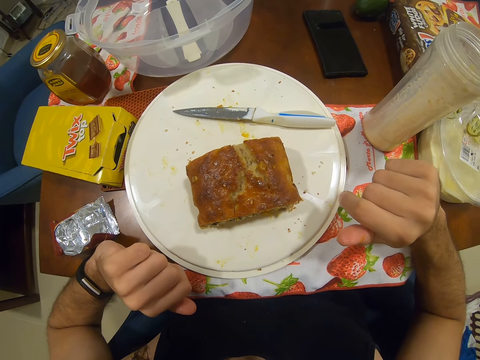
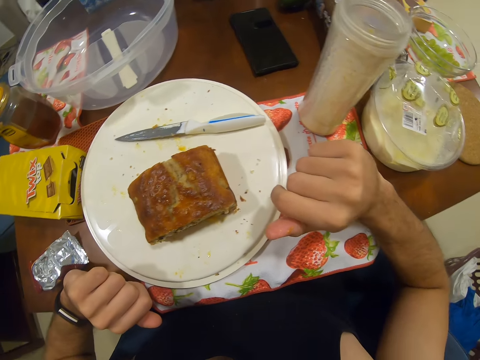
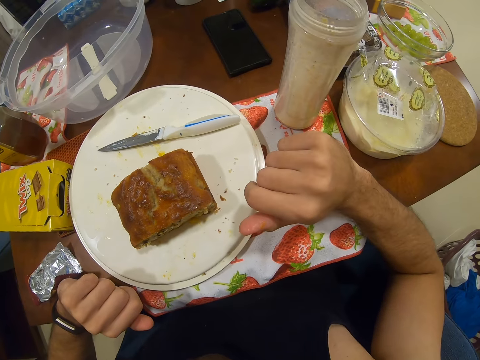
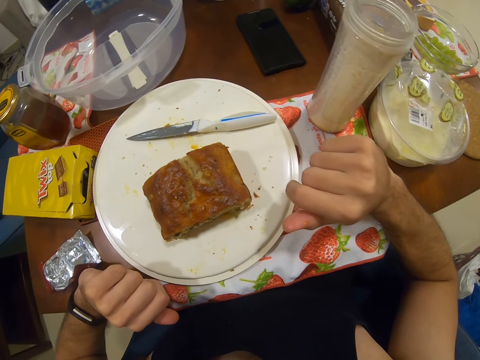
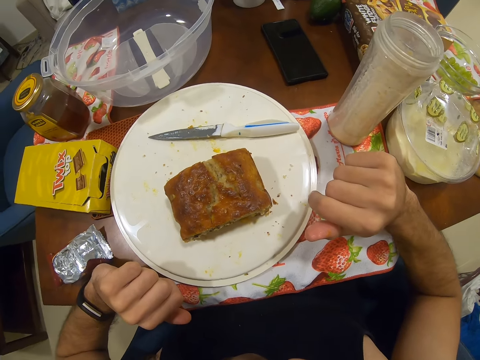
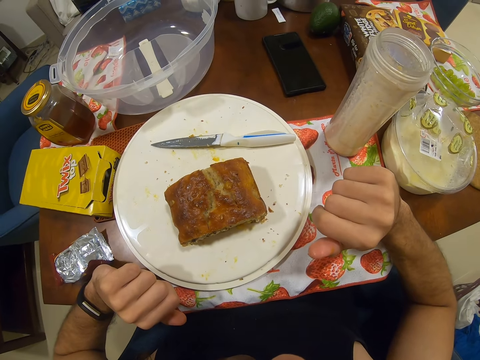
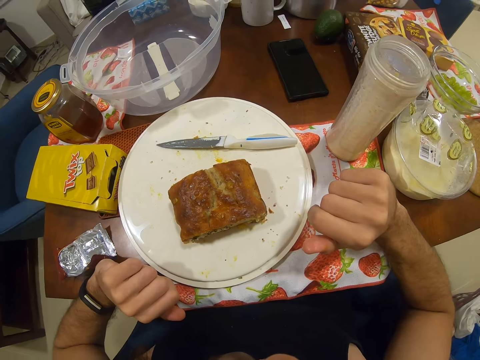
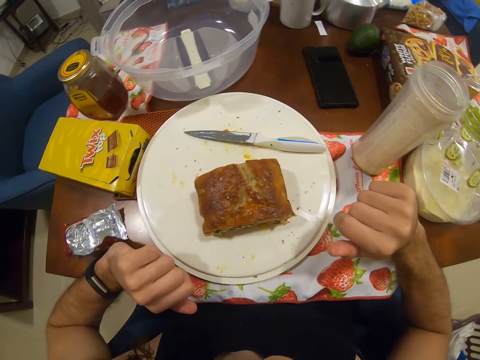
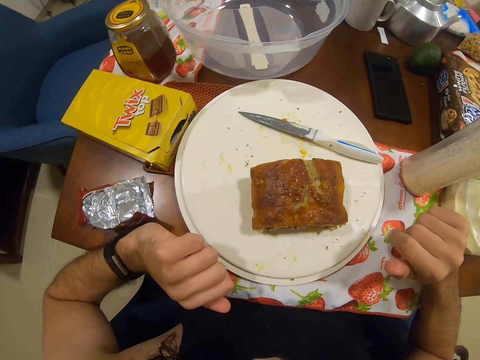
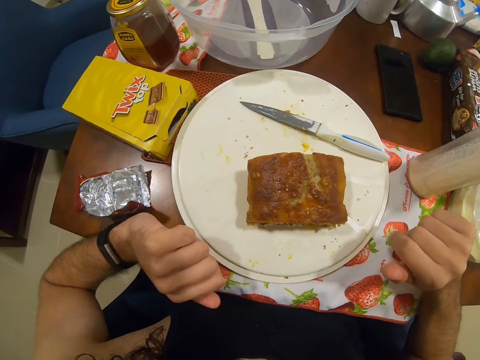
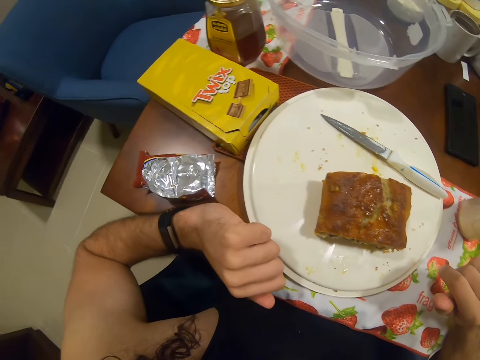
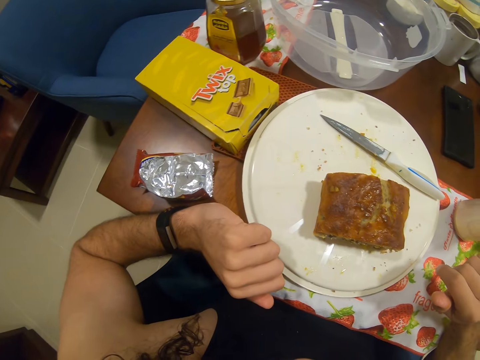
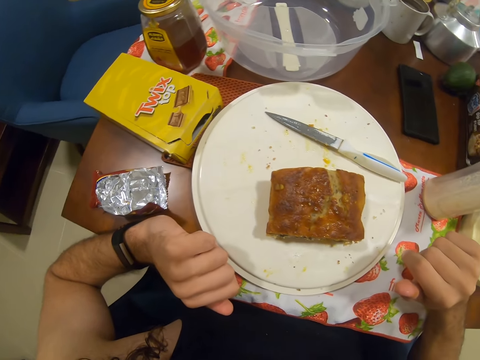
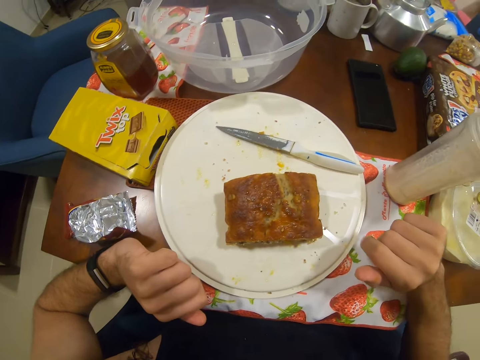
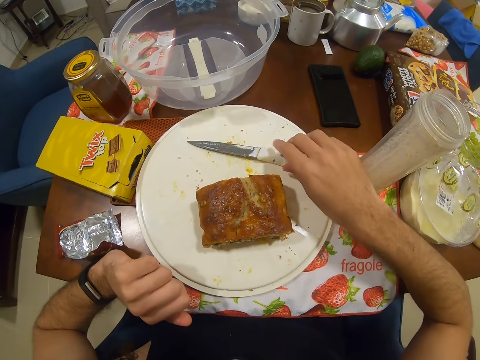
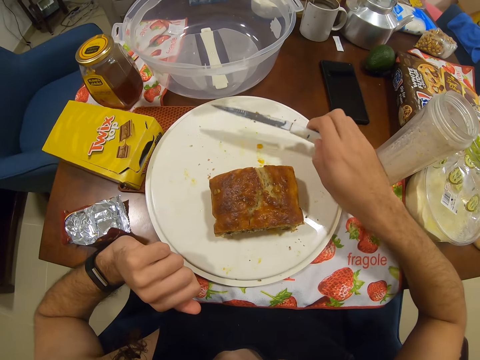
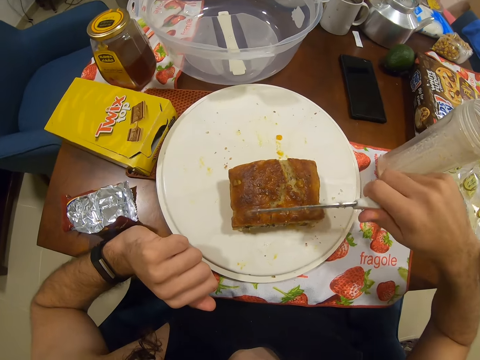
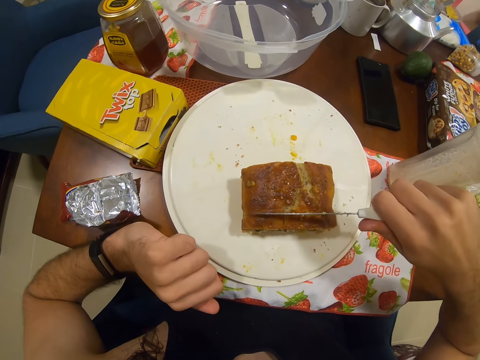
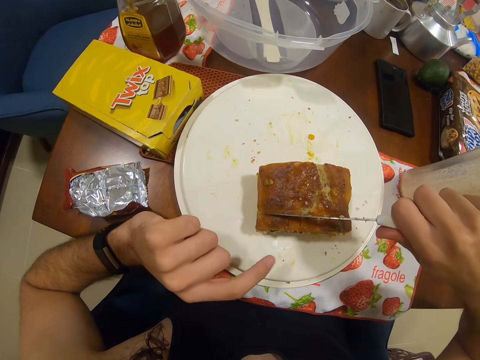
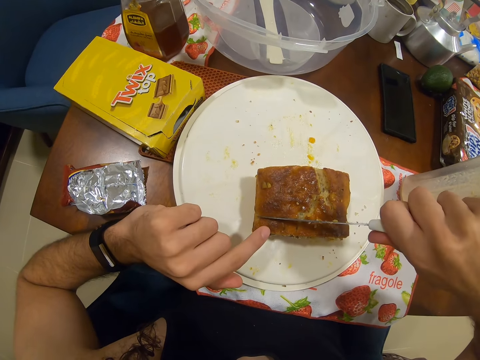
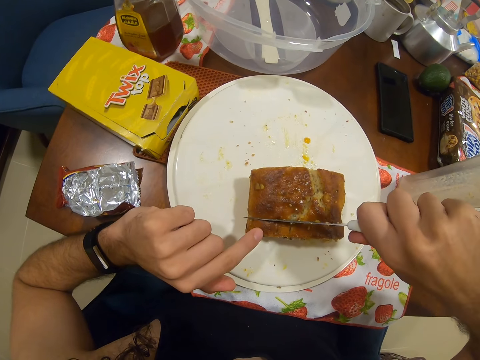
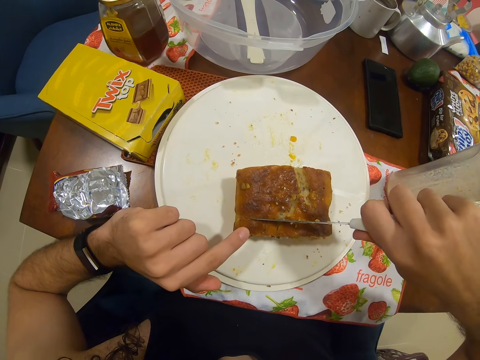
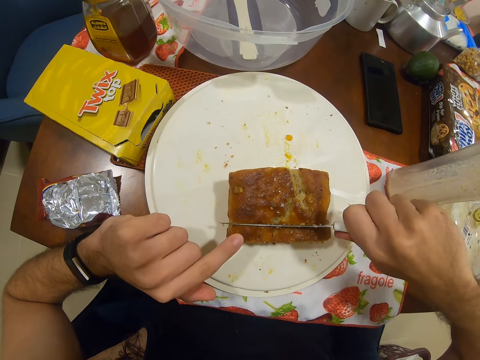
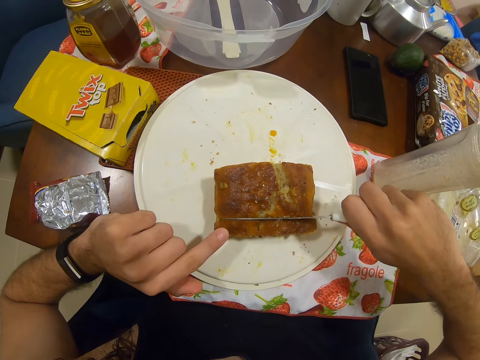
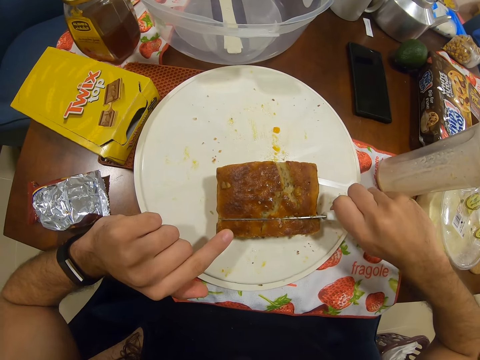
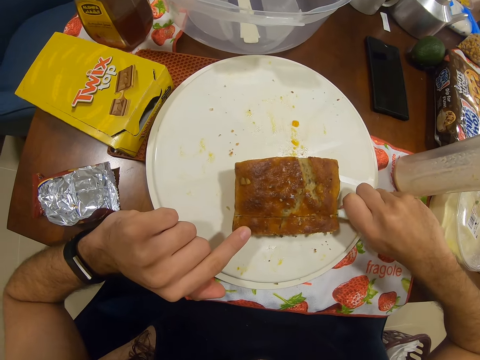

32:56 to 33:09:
The camera wearer picks up a knife on a plate. They slice a piece of cake on the plate.

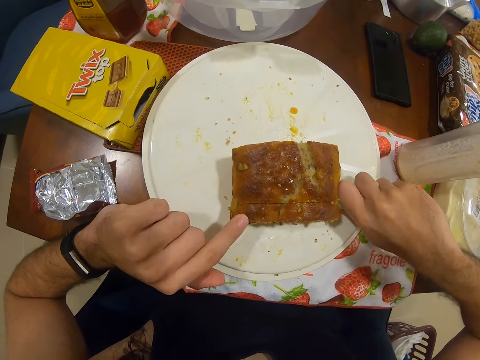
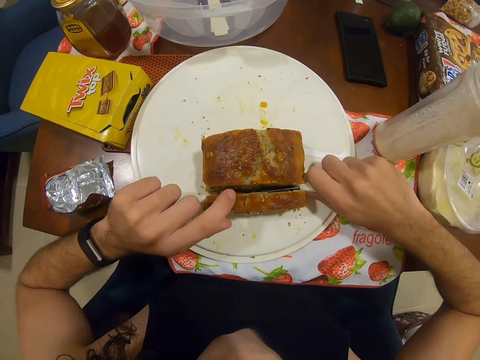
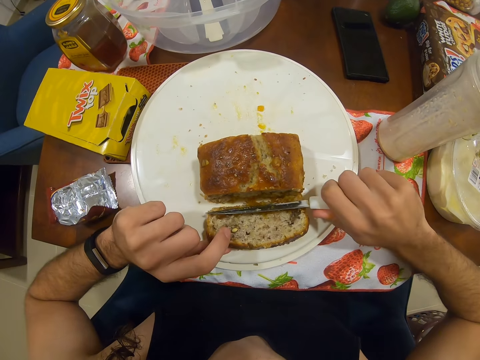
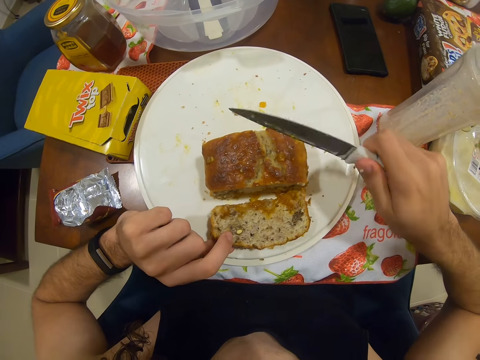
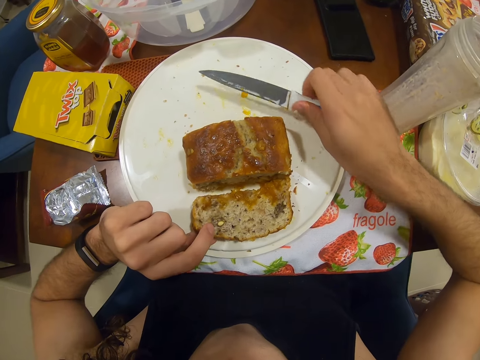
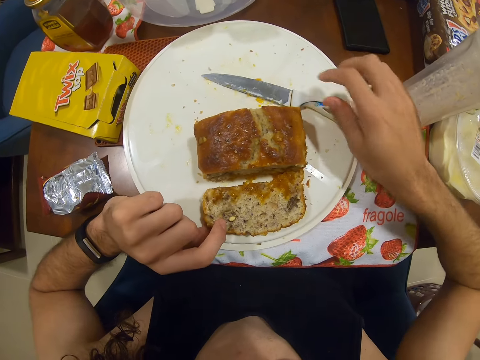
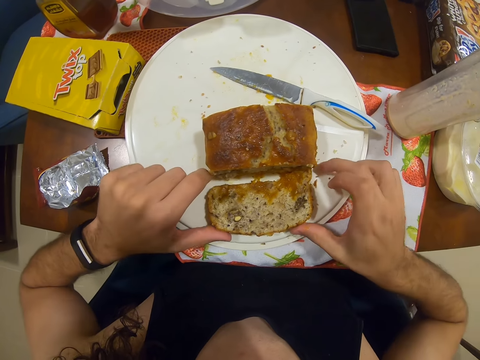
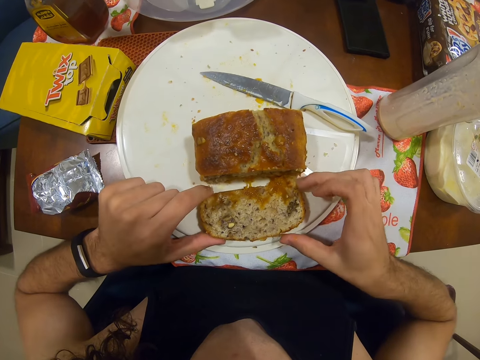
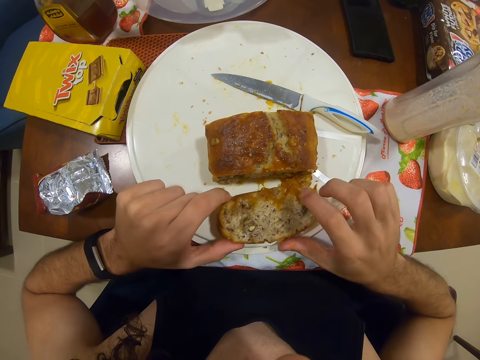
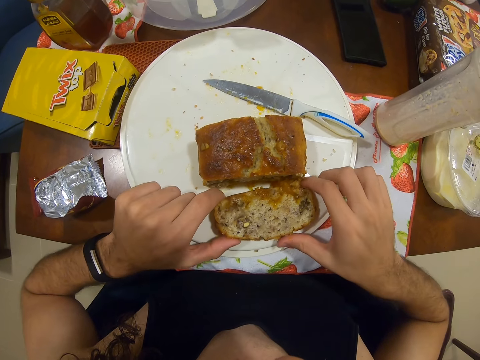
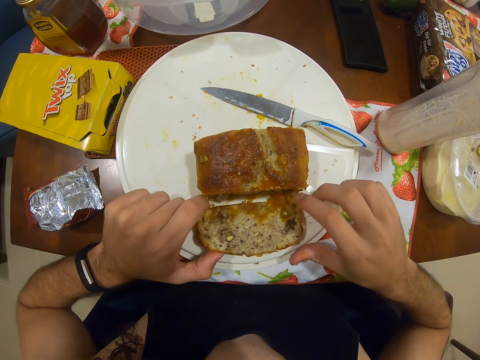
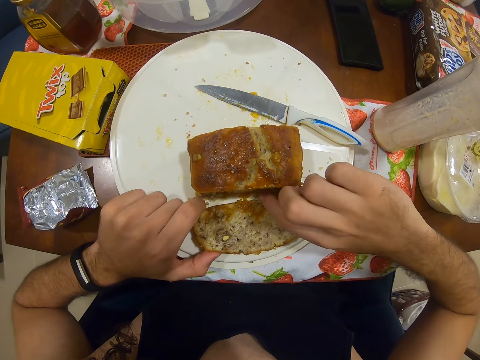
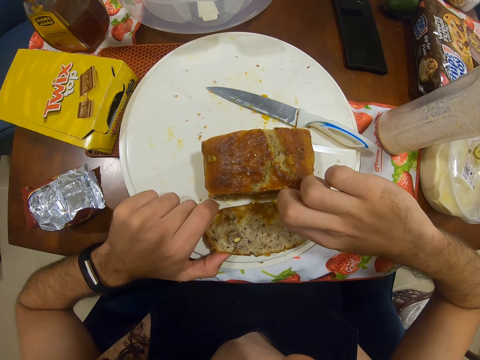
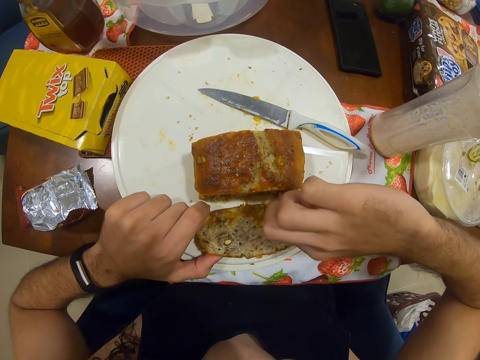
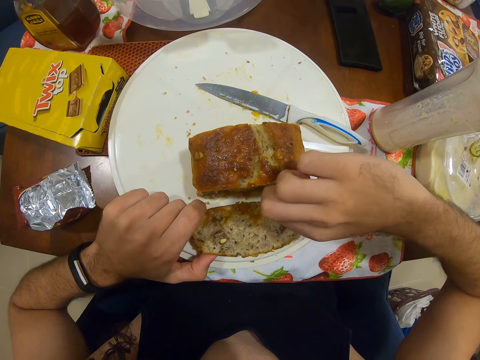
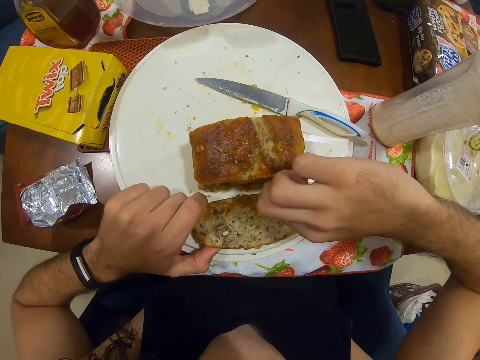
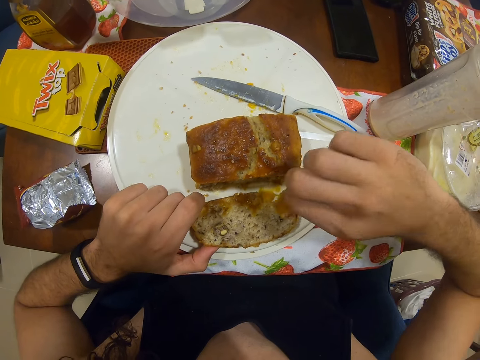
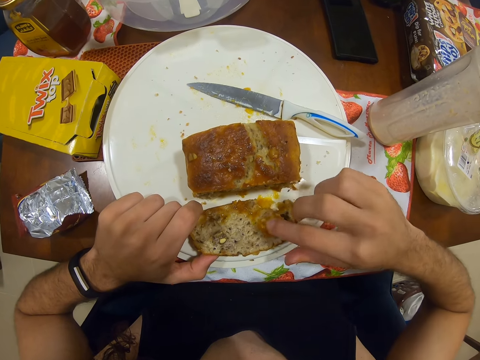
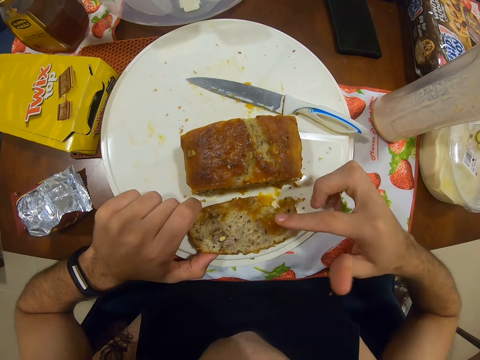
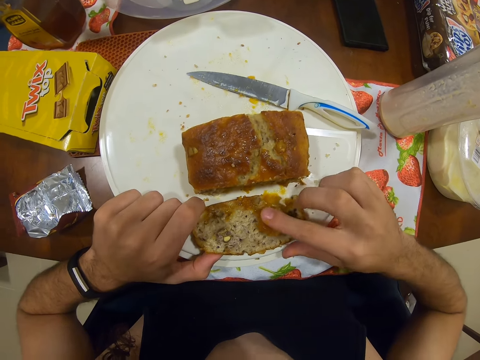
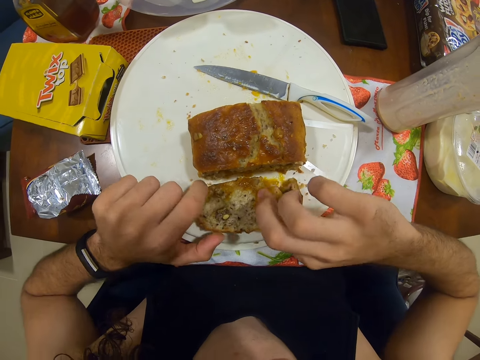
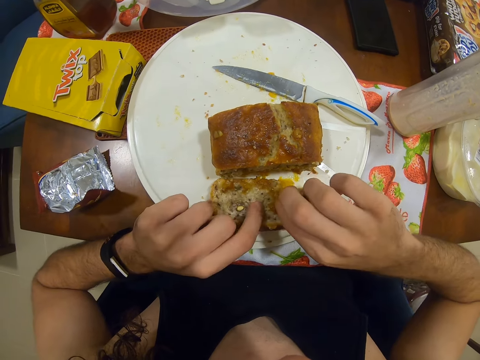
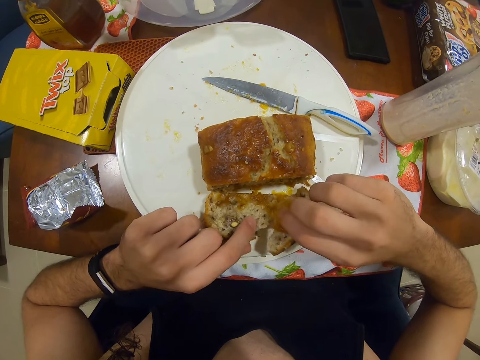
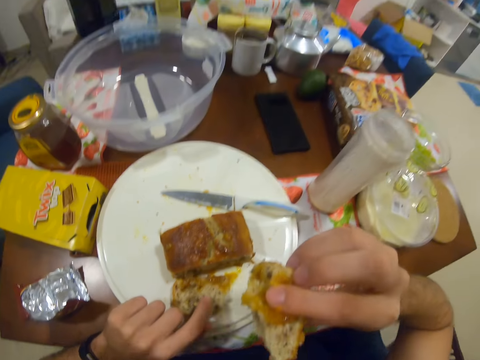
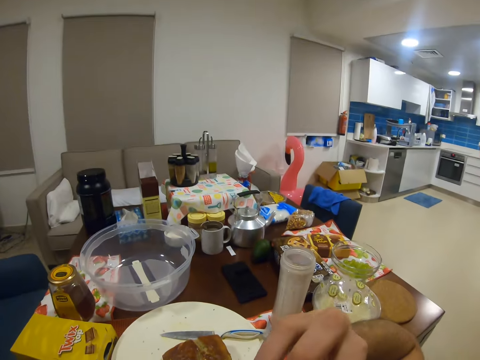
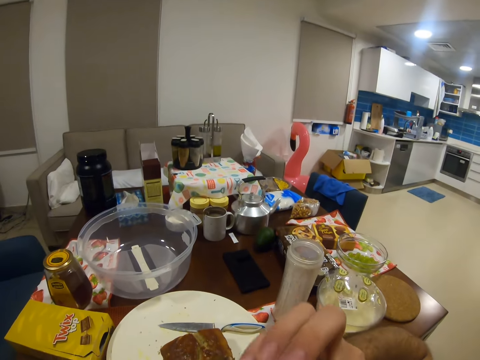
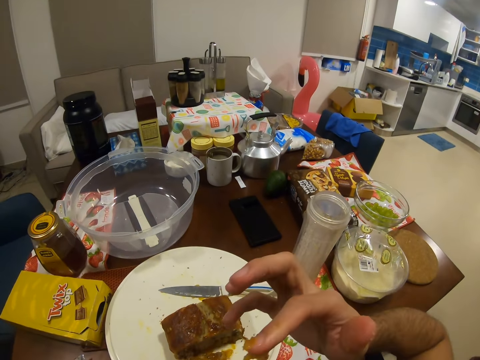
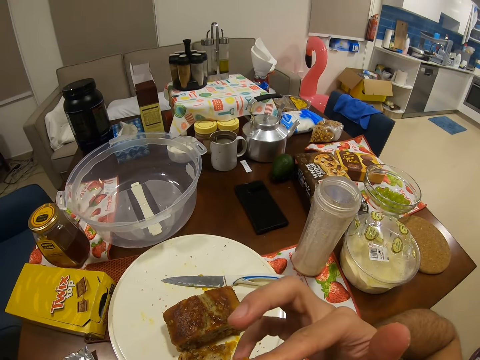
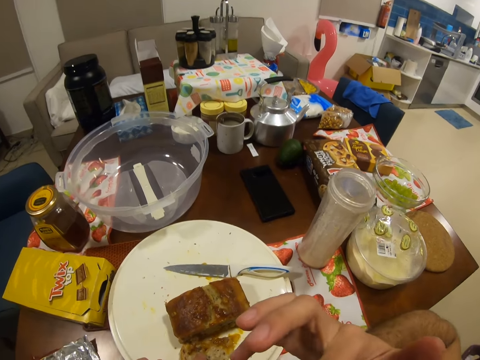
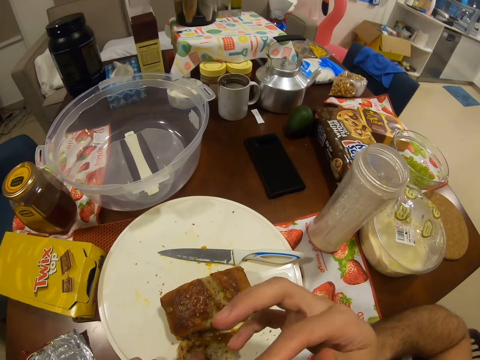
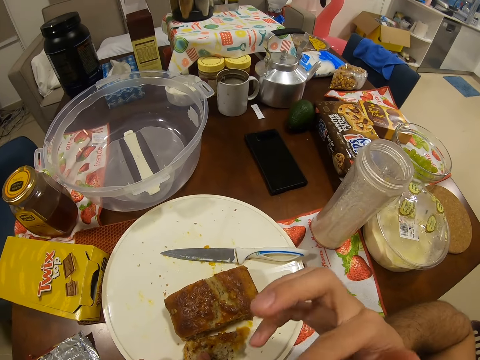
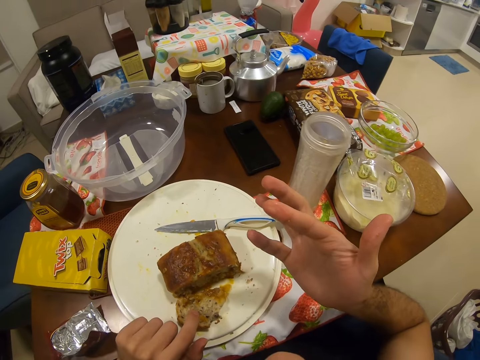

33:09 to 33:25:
The camera wearer places a knife on a plate. They pick a piece of cake on the plate. They eat the piece of cake on the plate.
